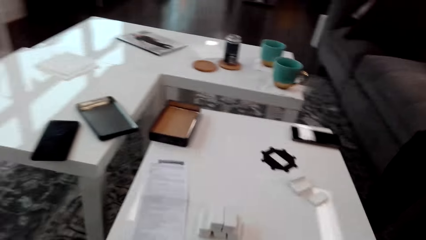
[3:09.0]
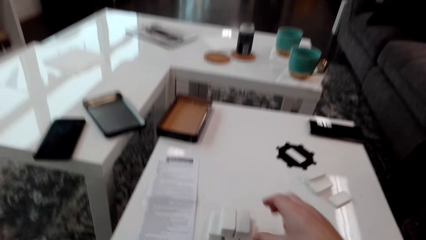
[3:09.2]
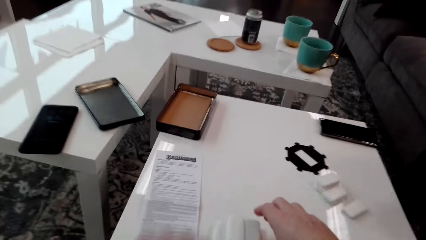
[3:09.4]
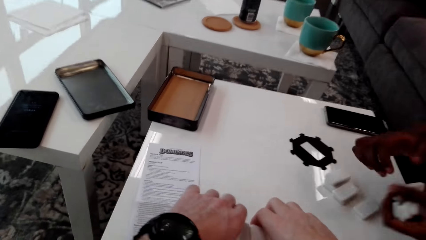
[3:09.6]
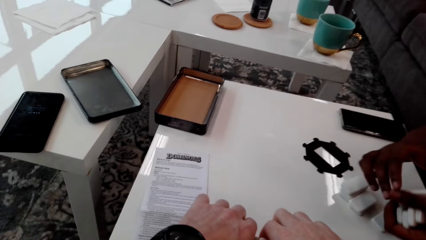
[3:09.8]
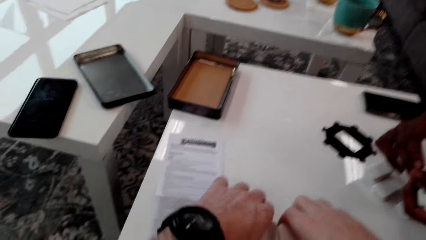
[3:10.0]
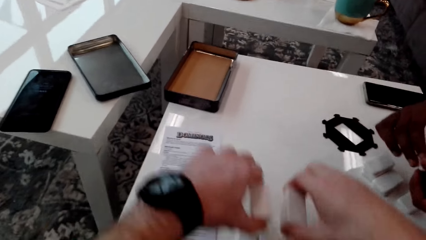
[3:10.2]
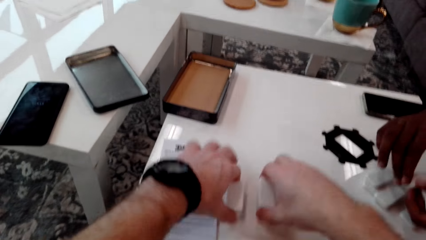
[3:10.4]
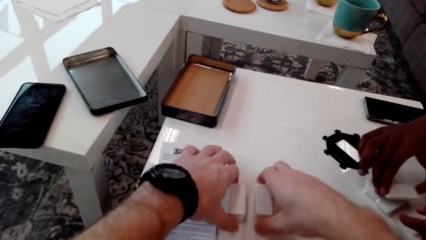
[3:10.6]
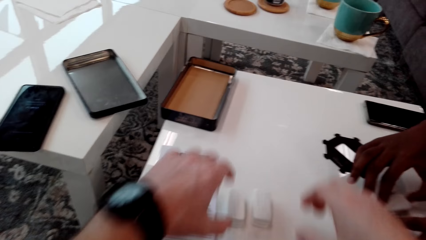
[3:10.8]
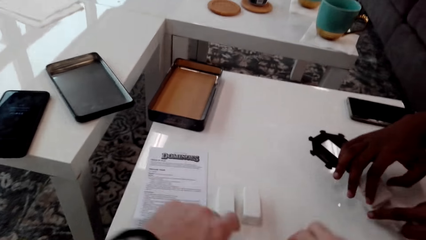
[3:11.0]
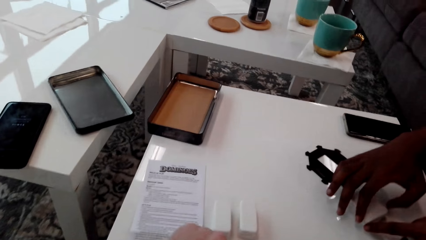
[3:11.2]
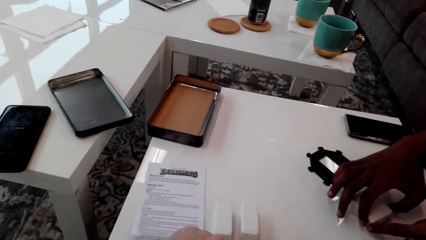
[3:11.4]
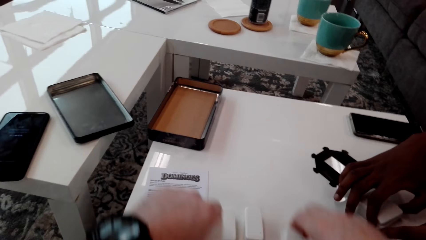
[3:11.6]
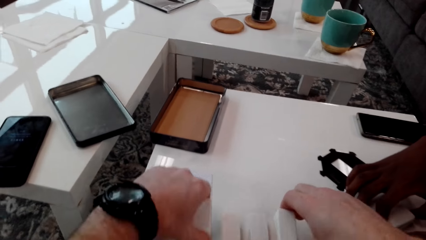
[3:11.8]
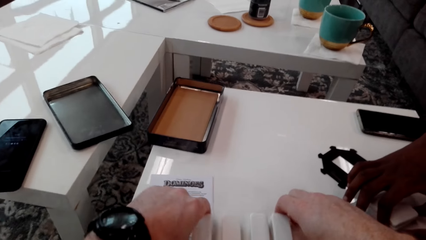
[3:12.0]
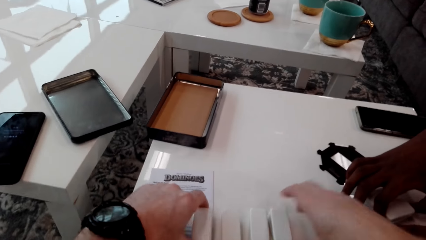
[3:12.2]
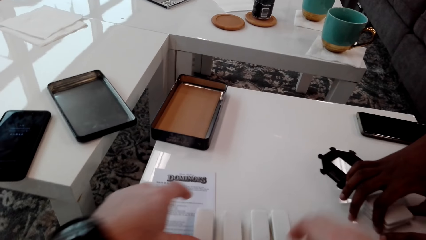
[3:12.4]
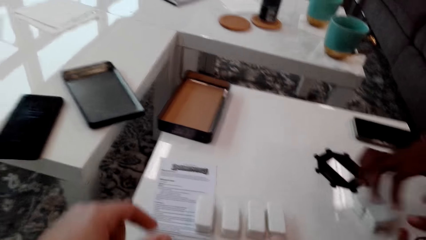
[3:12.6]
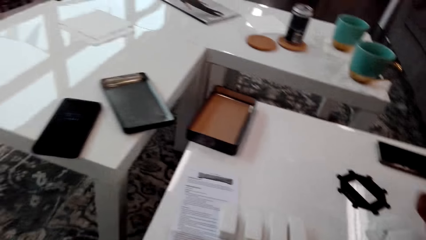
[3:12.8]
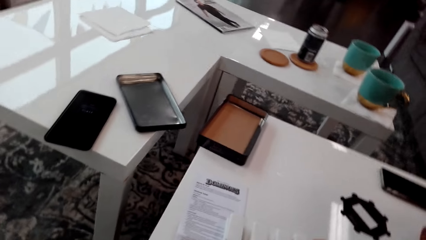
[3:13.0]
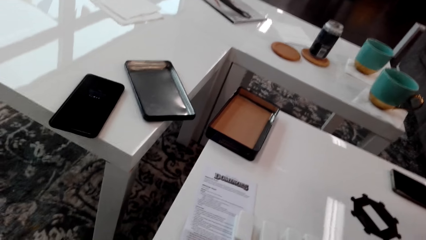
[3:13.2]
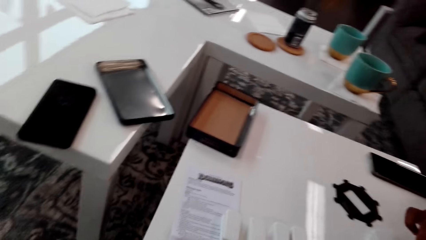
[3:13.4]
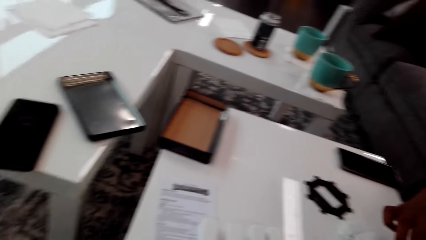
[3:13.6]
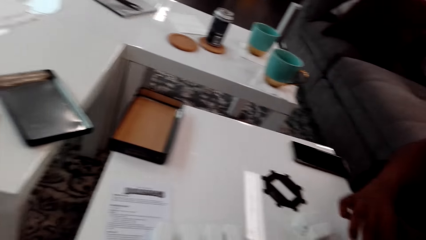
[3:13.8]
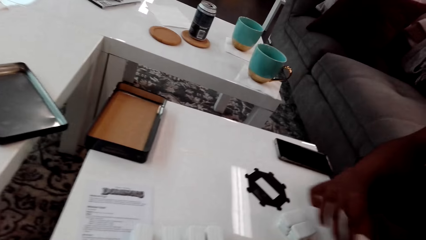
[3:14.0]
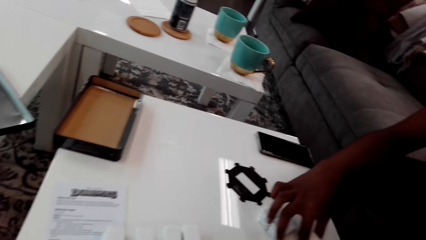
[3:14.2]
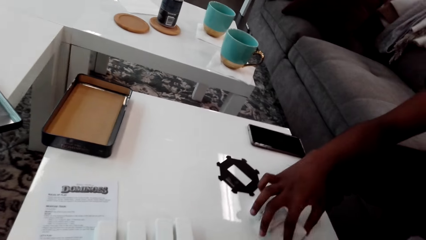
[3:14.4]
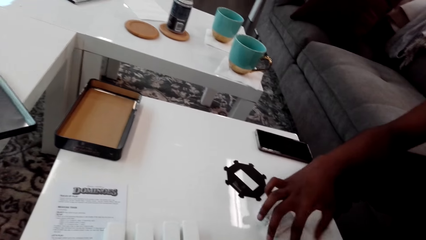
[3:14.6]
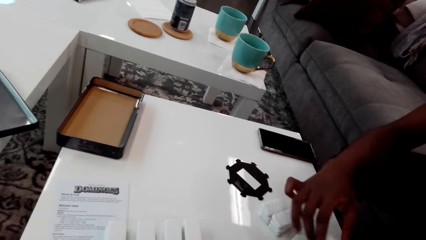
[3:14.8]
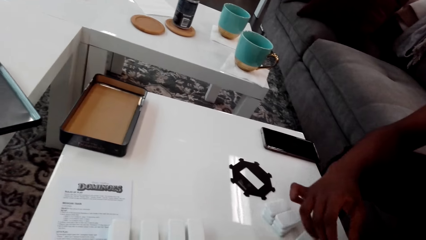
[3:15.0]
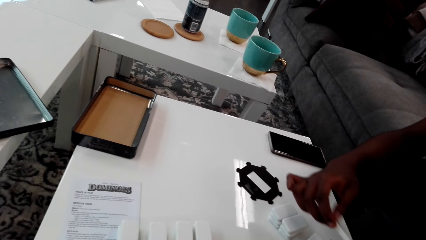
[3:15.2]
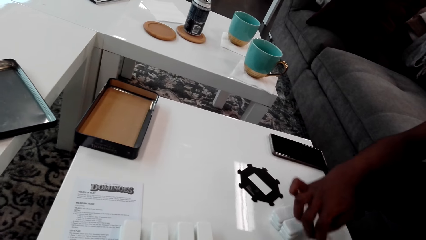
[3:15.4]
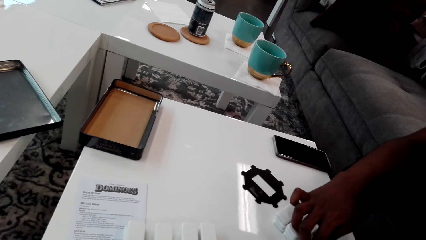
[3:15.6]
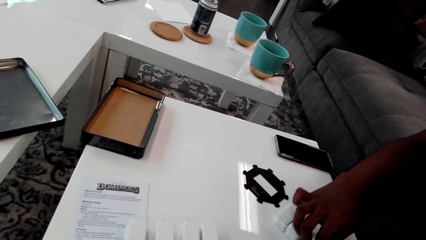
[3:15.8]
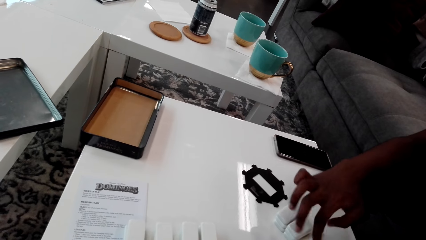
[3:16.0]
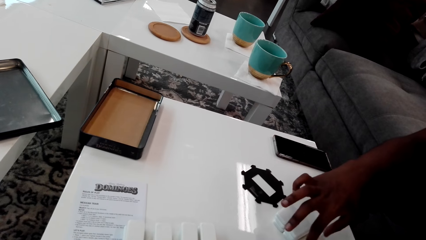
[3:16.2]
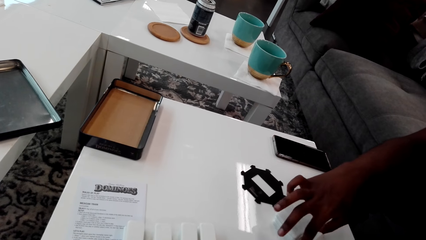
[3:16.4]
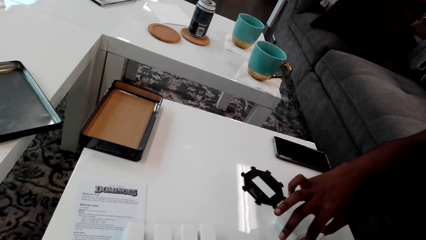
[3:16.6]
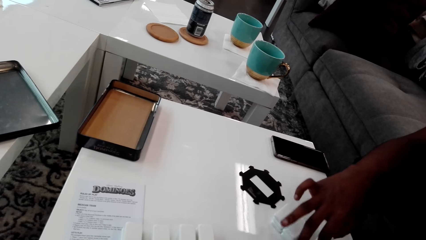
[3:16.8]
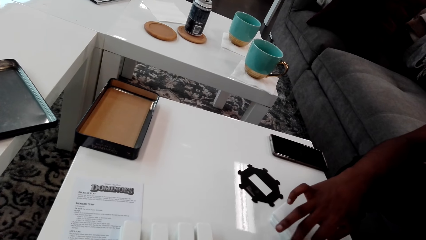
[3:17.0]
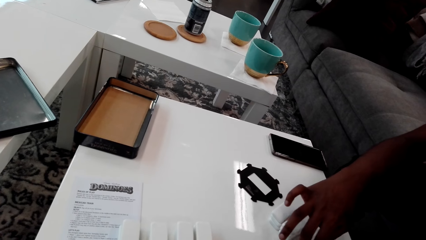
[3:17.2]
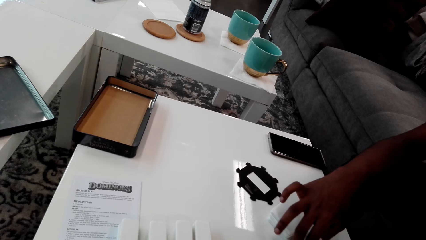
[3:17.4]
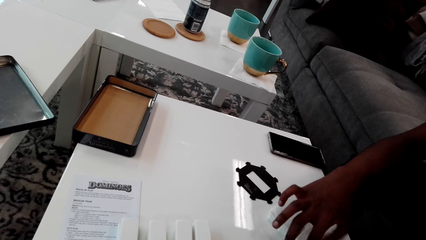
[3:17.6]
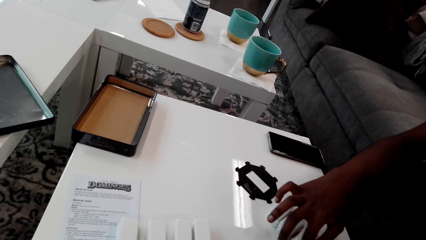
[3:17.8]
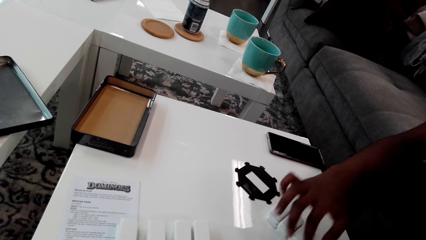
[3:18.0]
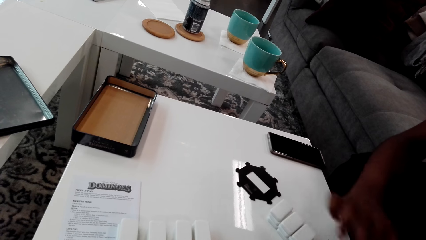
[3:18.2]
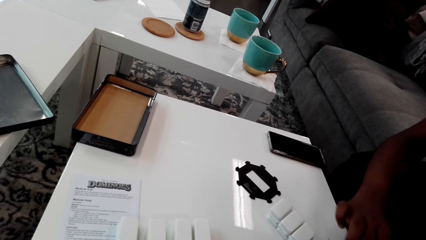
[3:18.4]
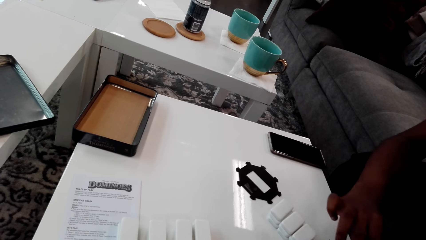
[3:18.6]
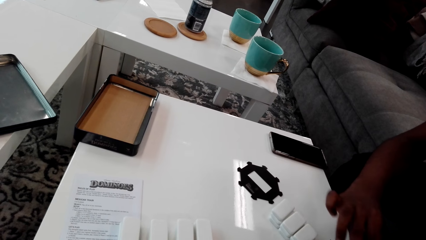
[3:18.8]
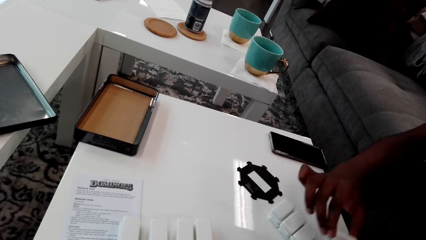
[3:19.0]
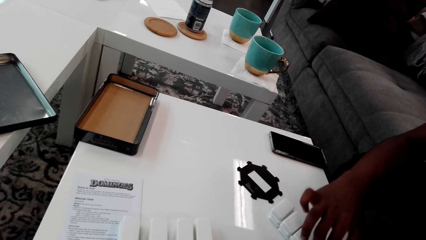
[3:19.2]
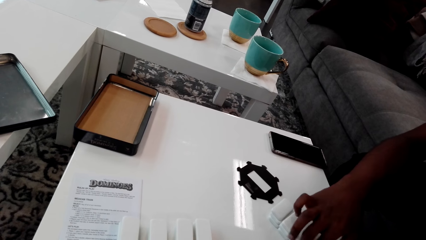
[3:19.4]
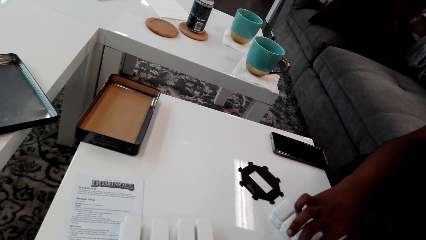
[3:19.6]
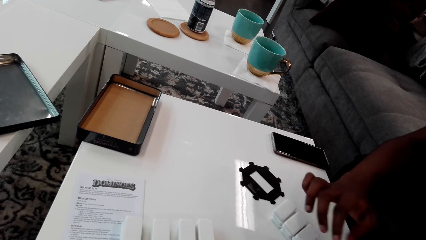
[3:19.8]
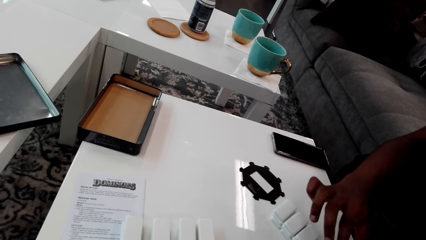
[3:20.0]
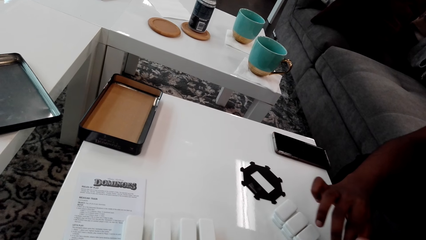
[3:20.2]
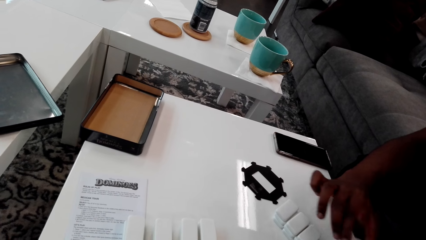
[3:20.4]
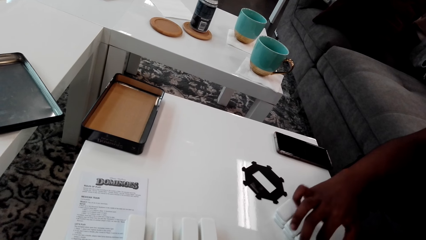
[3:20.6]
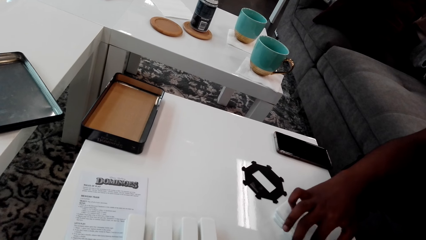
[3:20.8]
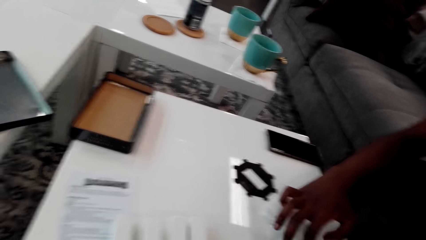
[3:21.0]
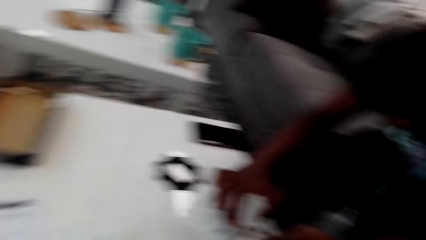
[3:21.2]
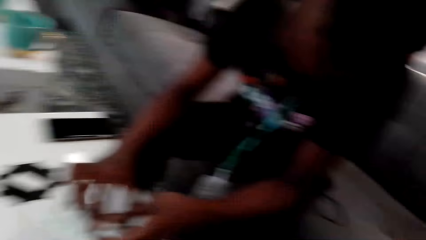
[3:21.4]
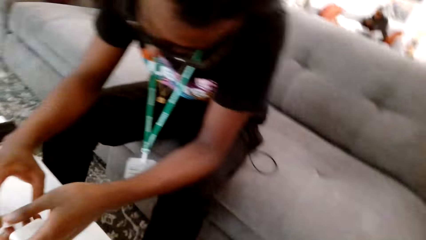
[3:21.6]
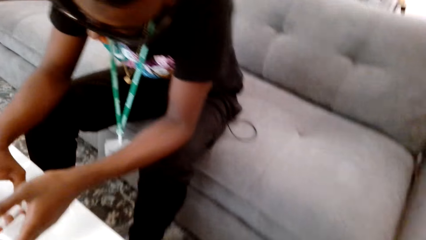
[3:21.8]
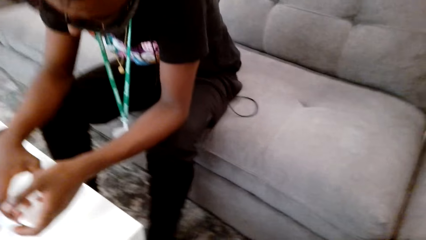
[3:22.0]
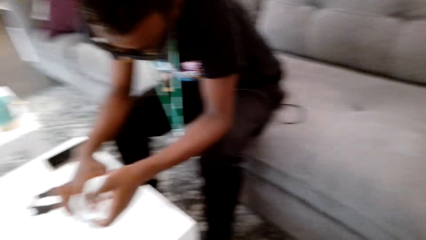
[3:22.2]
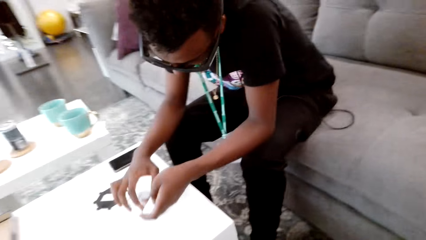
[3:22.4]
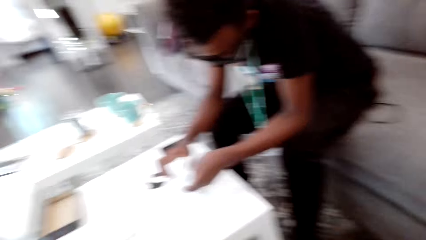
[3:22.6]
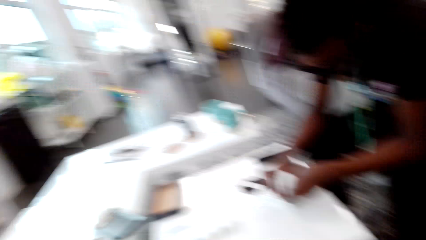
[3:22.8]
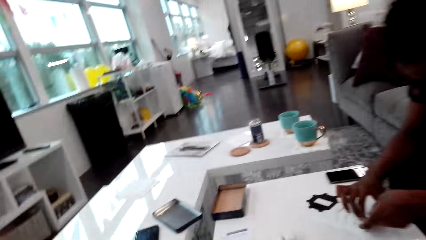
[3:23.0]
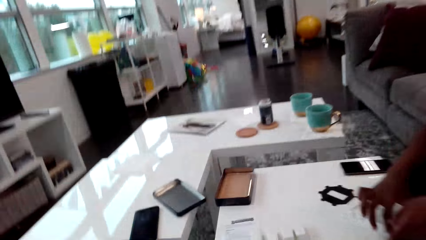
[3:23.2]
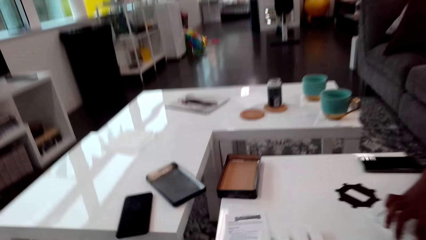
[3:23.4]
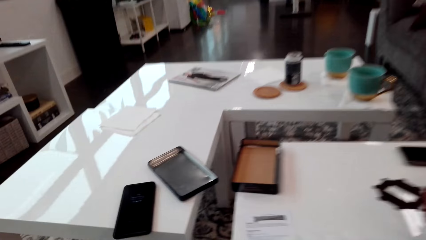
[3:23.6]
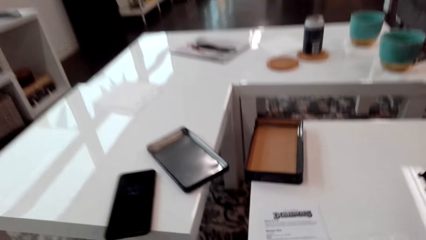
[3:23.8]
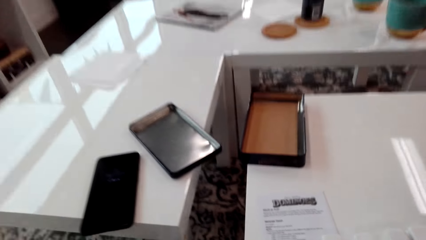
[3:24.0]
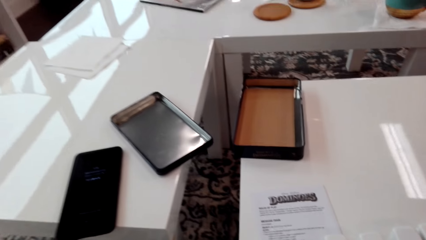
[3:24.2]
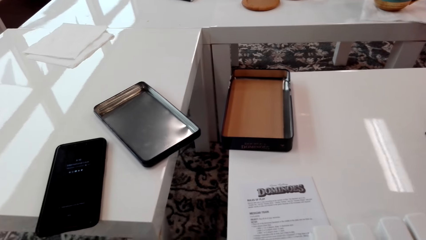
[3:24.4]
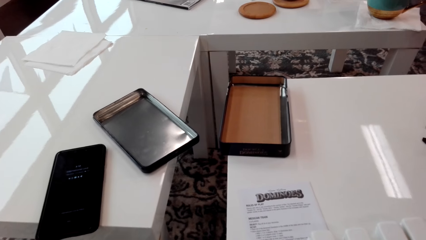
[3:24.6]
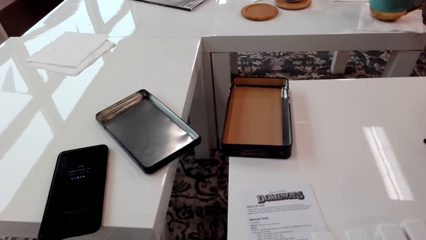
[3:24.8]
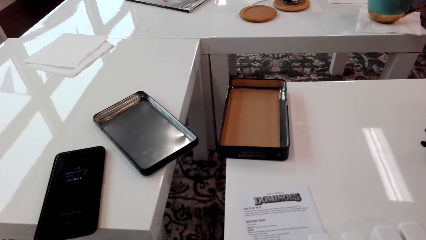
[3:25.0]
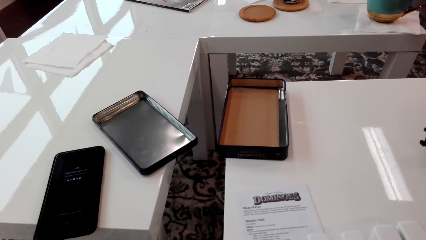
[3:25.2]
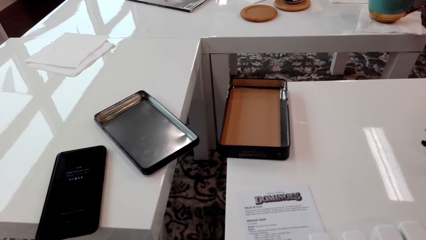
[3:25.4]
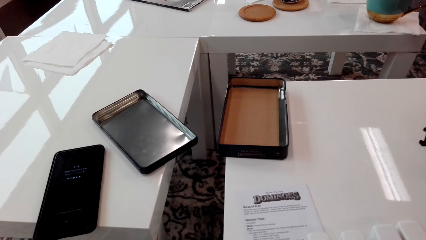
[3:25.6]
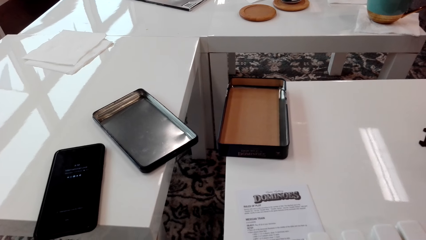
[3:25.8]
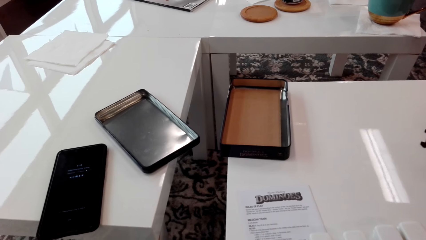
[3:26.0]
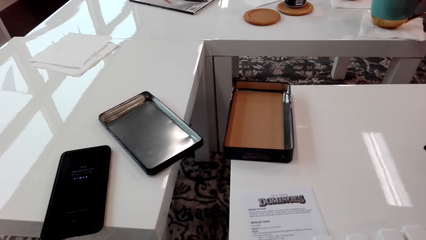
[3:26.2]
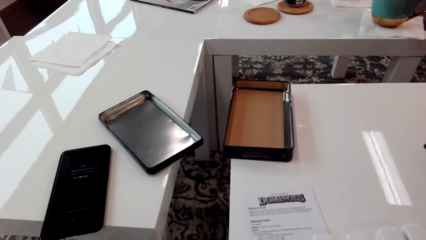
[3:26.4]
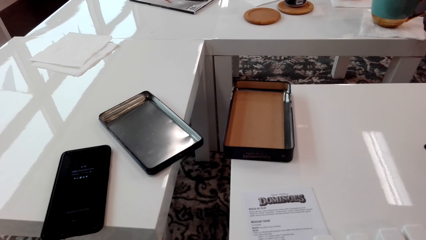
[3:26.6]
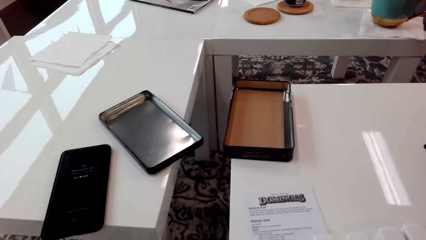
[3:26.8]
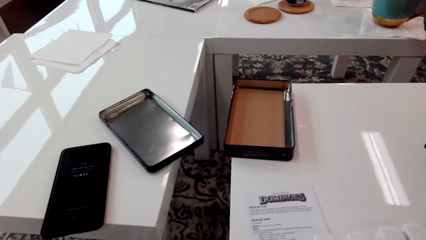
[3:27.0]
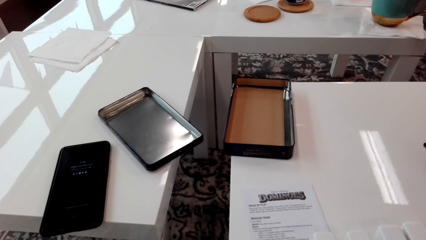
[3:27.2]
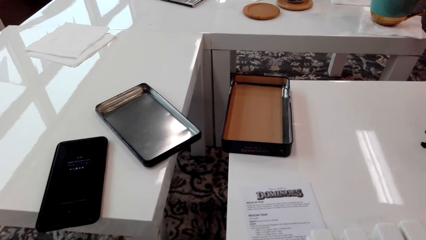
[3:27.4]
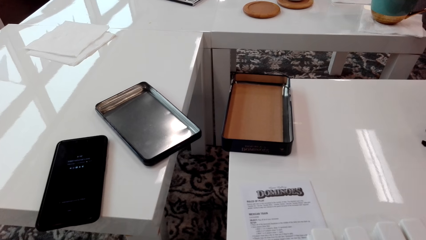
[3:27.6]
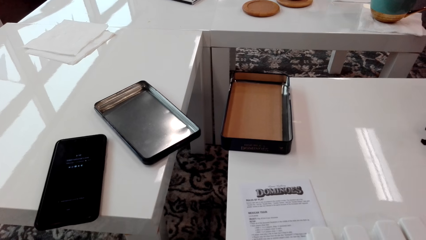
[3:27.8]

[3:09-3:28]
The camera wearer holds the dice and arranges the dominoes. The man holds the dice. The camera wearer places the dice down on the table. The man arranges the dominoes together, holds the dice. The man arranges the dice. The camera wearer stares around.
